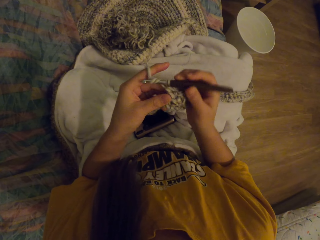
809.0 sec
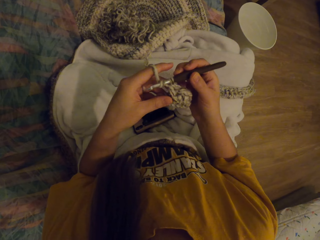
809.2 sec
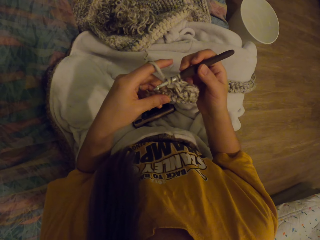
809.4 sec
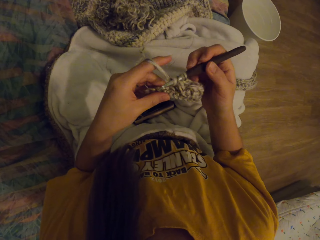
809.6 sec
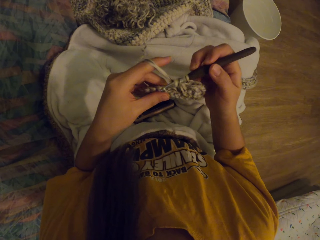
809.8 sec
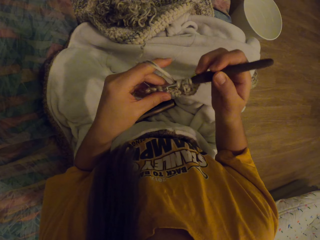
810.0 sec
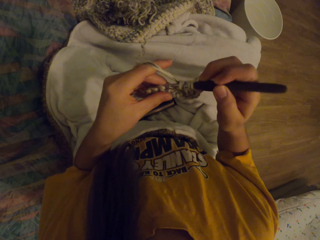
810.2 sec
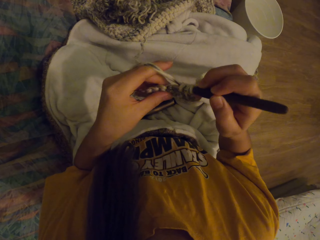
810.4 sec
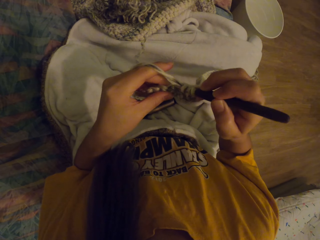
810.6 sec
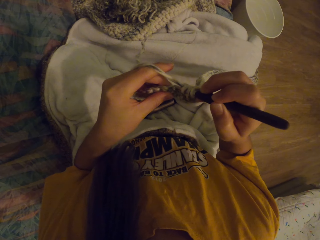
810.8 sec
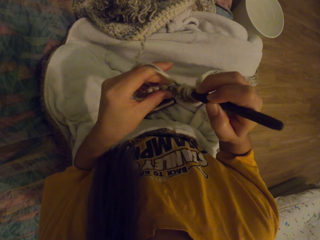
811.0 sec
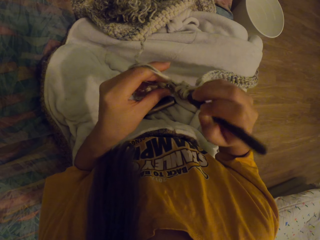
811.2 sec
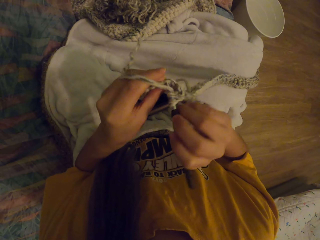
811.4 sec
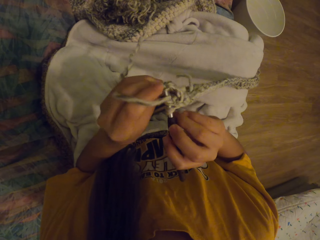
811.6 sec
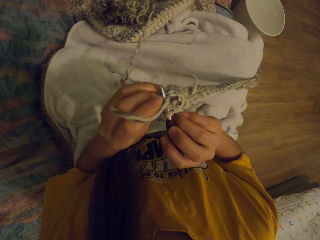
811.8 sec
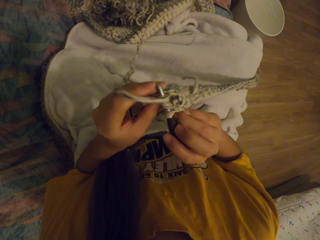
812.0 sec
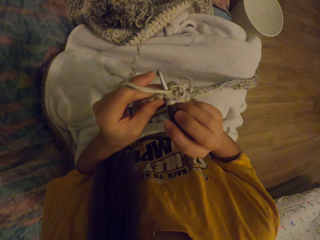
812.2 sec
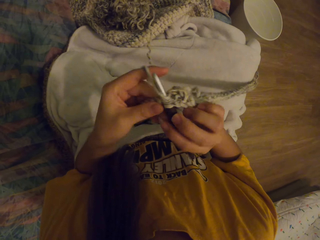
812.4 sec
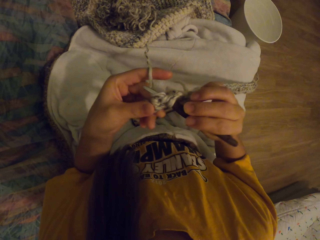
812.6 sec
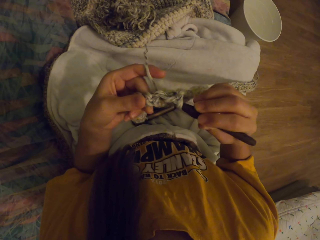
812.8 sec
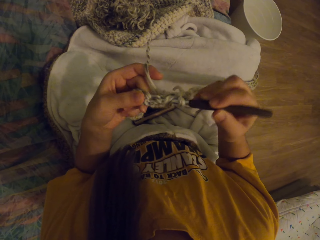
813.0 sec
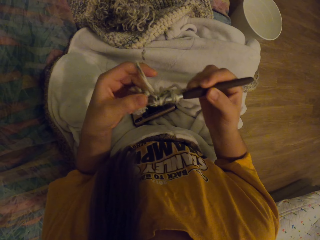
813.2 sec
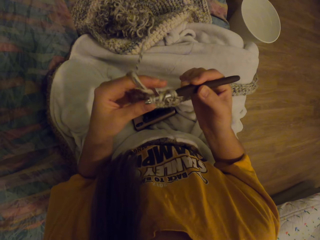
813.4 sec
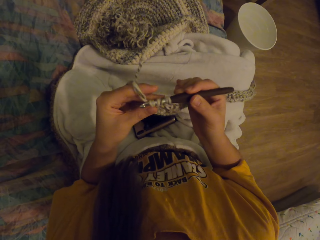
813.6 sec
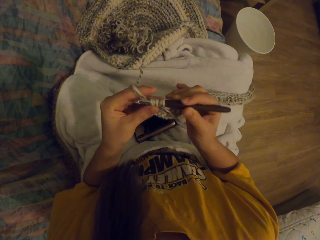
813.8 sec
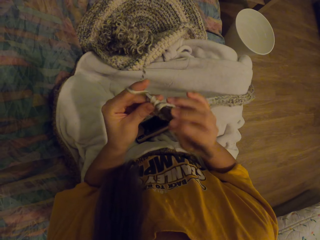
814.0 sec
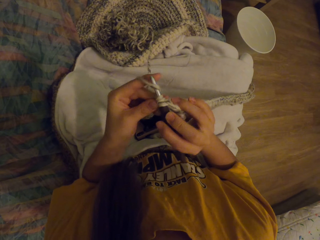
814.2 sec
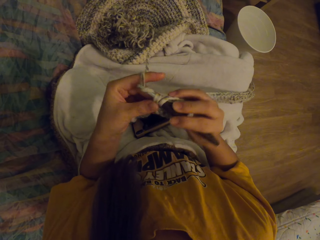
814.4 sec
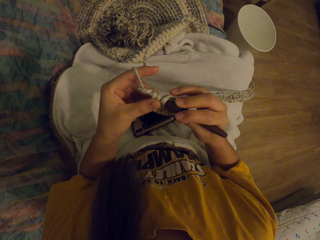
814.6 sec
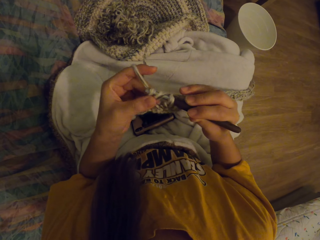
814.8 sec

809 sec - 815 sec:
The camera wearer knits the fabric with the crochet.

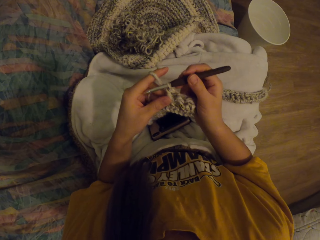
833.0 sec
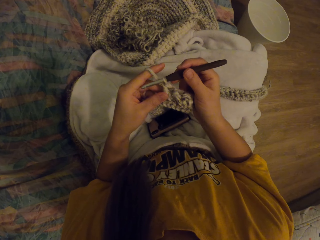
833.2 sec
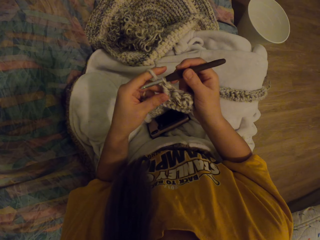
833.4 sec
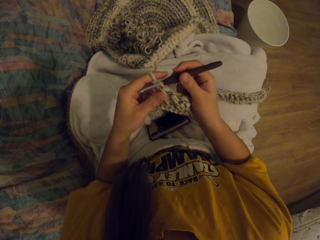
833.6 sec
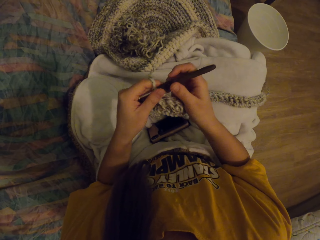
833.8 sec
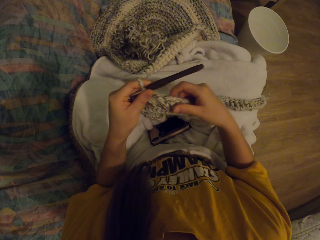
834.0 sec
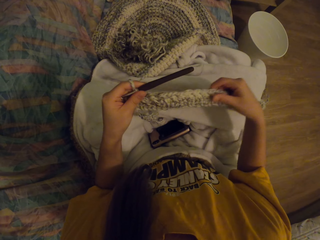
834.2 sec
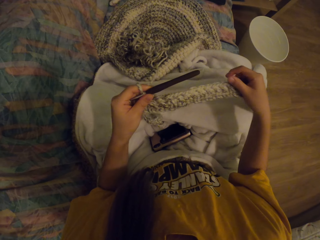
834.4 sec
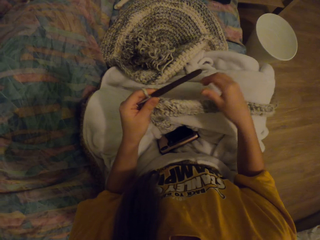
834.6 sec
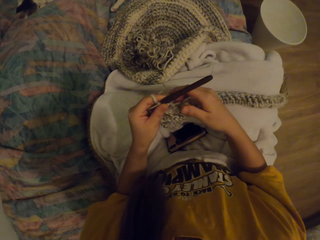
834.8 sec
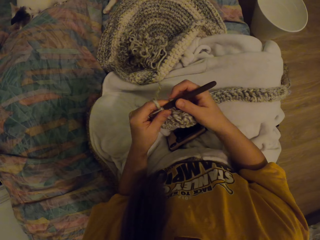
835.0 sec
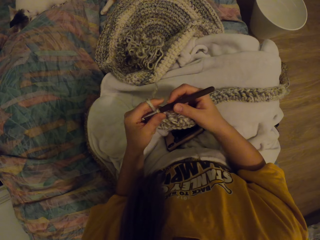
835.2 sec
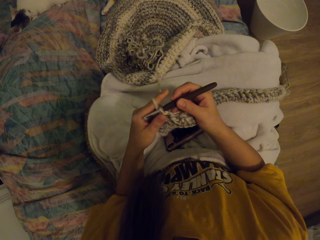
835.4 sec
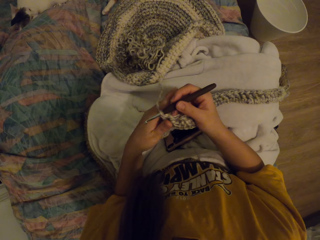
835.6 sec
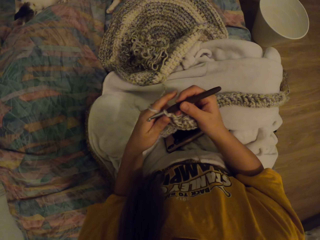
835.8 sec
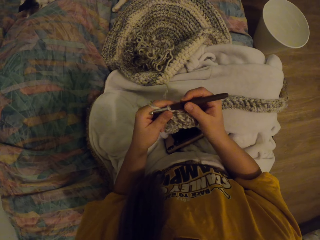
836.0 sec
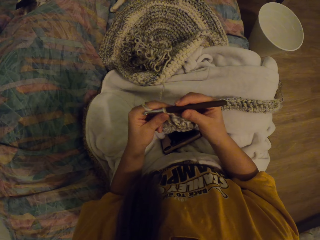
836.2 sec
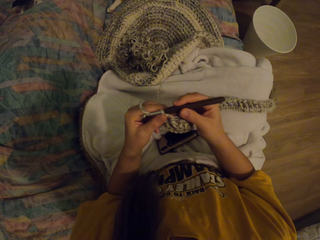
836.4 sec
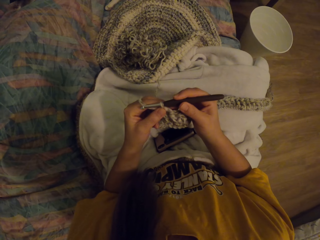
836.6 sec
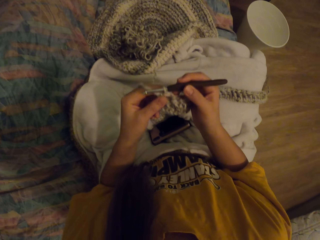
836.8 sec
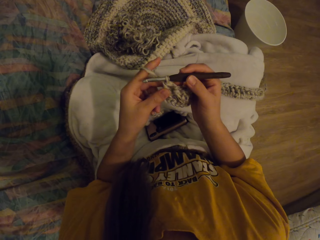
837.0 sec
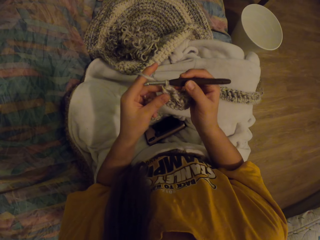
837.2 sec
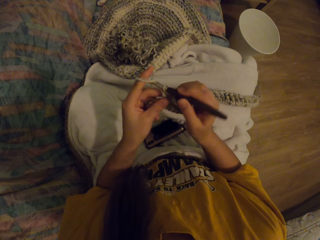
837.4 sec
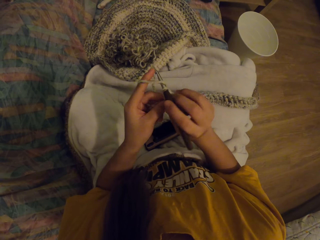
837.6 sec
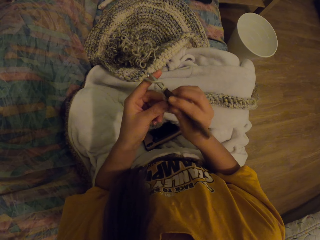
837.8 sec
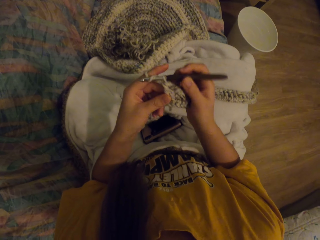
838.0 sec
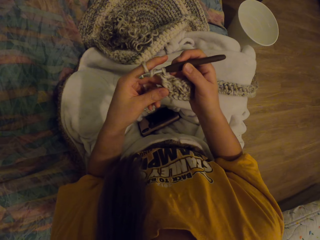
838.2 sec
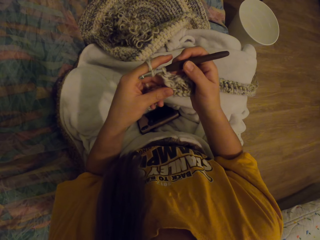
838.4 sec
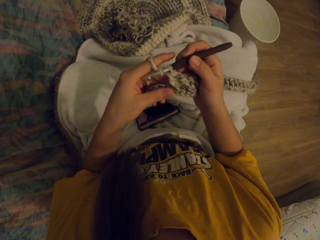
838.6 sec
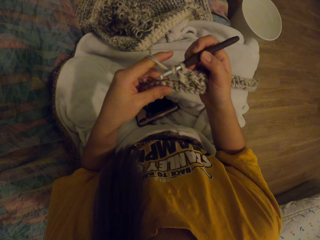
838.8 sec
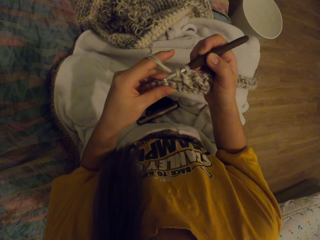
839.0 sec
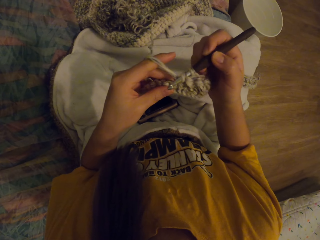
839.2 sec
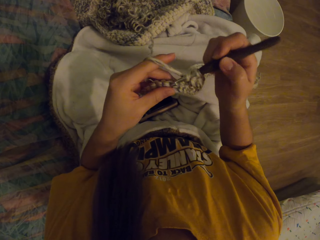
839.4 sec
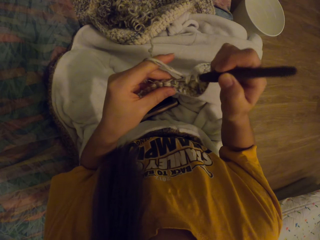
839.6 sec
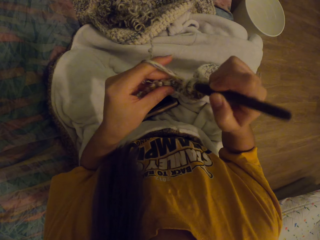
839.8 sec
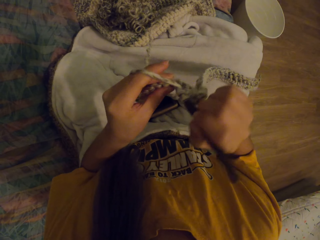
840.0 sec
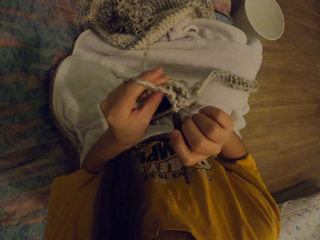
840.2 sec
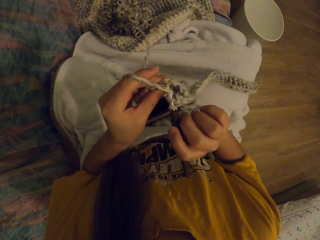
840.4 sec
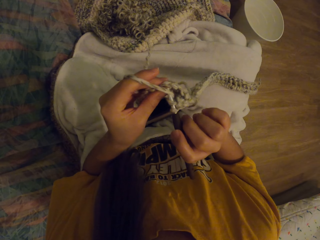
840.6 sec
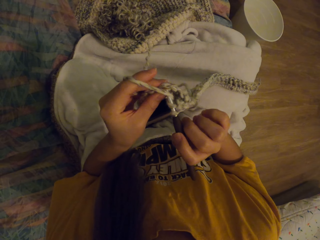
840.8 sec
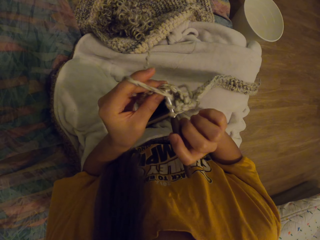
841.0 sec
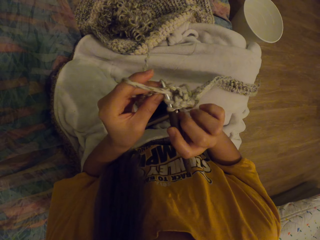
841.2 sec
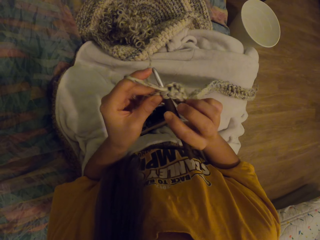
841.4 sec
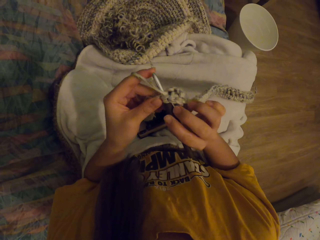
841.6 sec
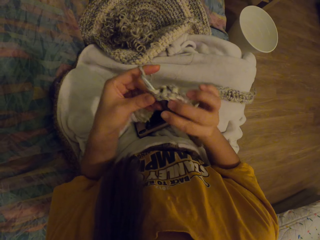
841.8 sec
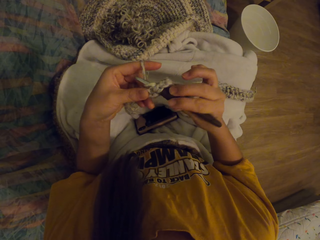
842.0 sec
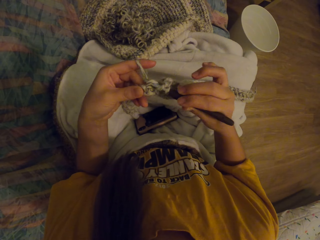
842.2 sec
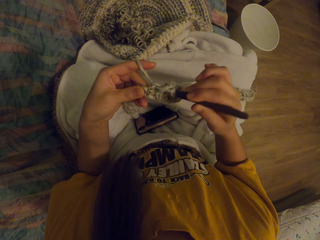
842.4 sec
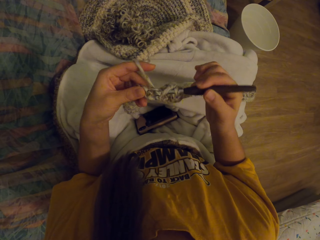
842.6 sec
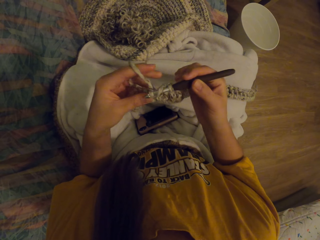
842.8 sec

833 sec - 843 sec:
The camera wearer checks the knitted cloth. They knit with a crochet.

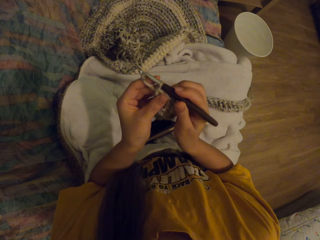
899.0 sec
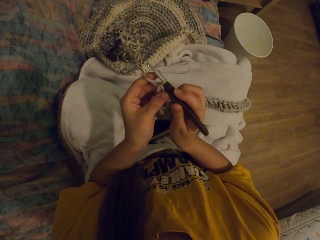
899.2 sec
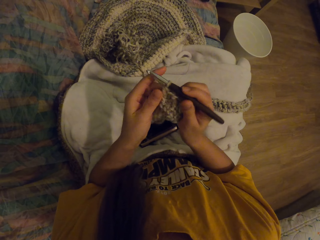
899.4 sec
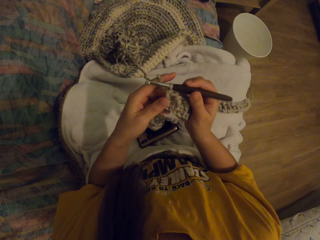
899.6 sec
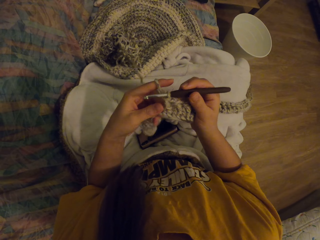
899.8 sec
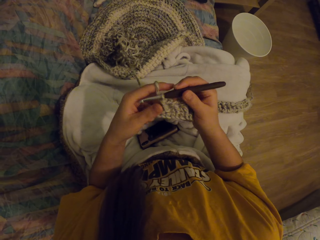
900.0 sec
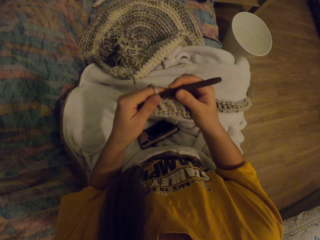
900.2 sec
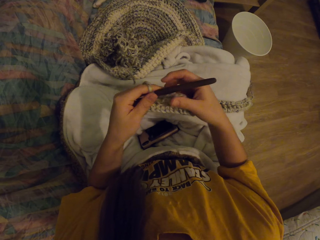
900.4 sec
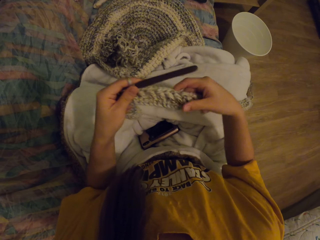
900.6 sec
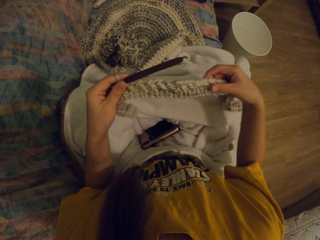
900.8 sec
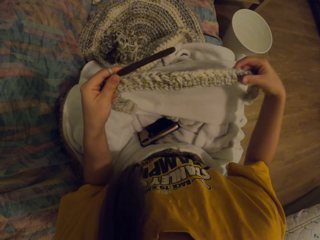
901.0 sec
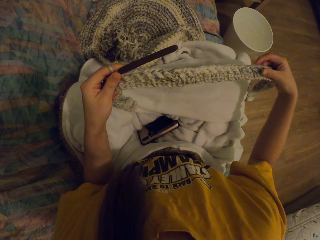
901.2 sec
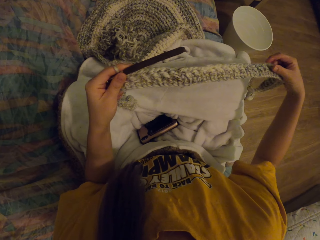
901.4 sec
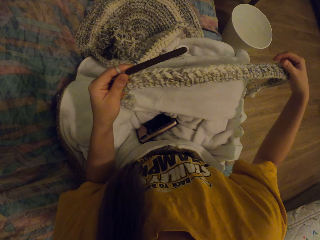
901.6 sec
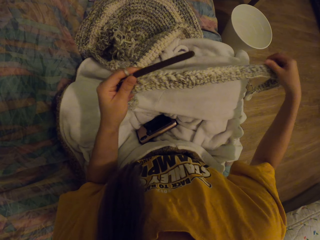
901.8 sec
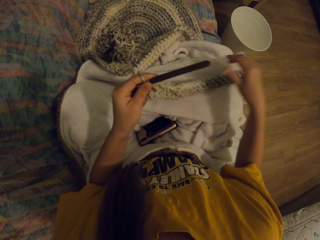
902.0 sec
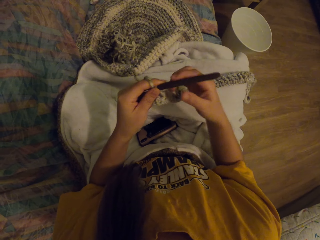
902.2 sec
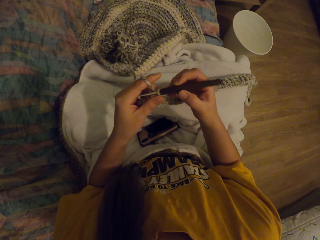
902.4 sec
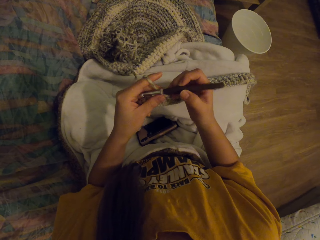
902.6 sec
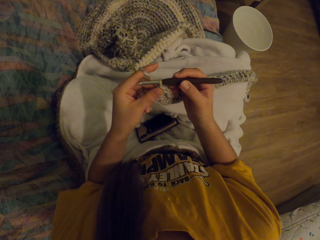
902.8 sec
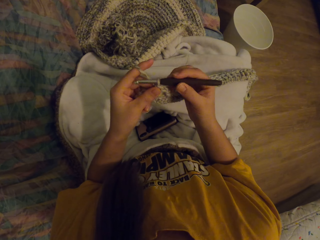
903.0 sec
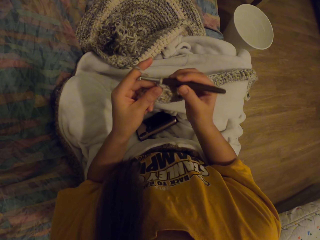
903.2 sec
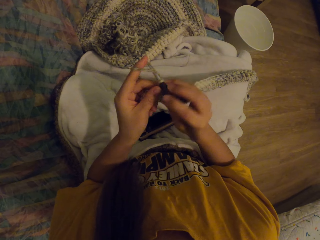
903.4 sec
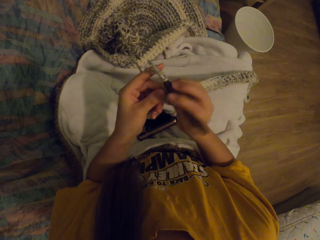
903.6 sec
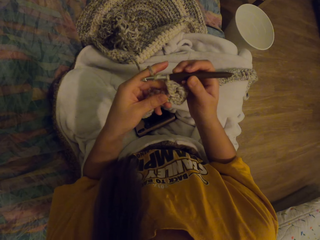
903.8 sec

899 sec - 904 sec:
The camera wearer straightens the fabric. They check the knitted cloth.
